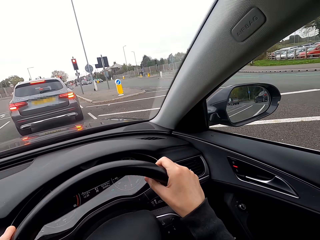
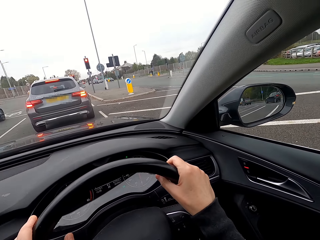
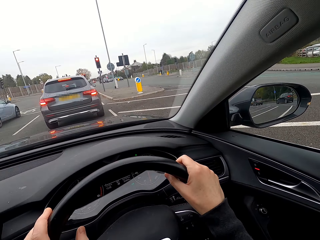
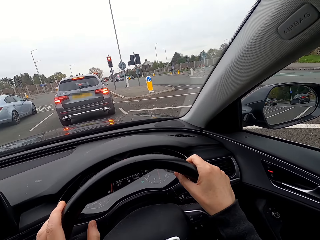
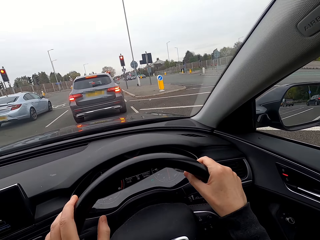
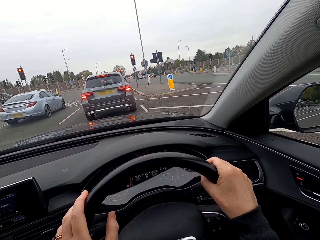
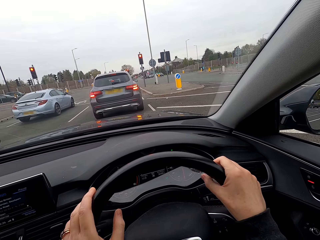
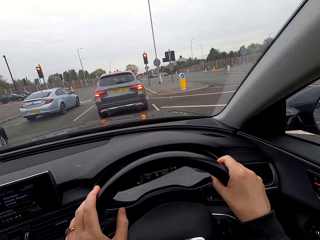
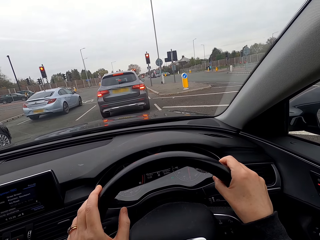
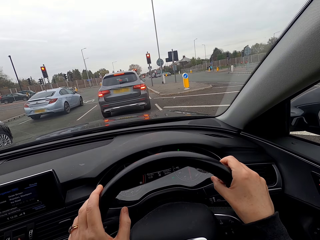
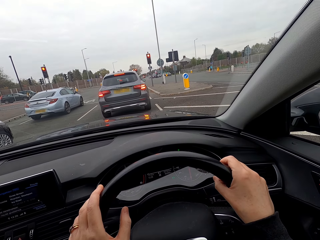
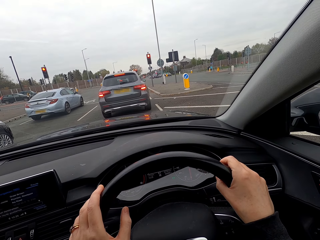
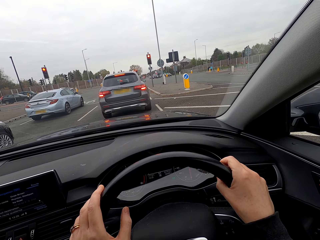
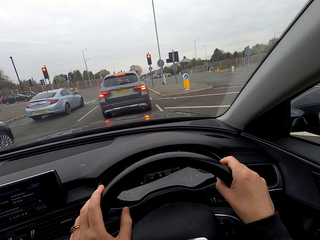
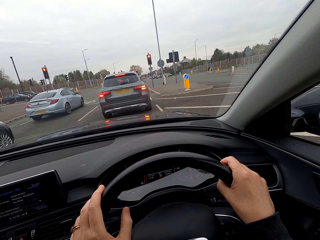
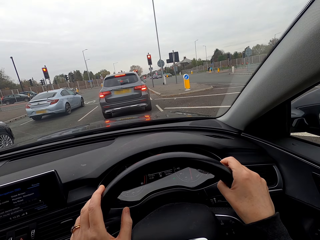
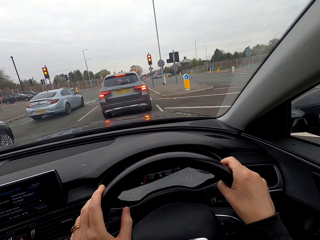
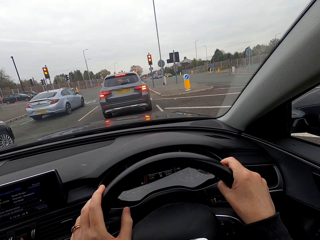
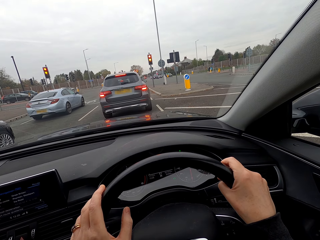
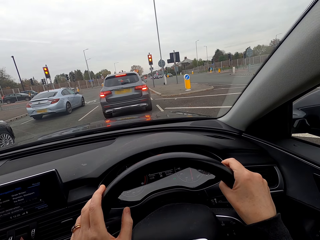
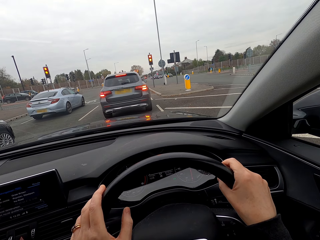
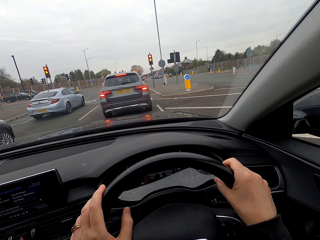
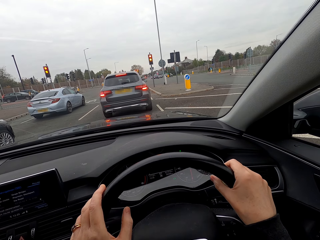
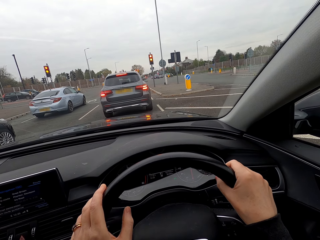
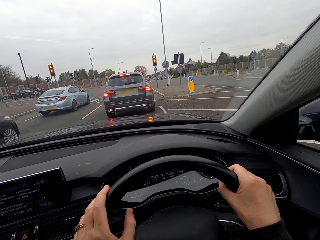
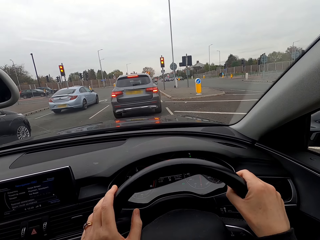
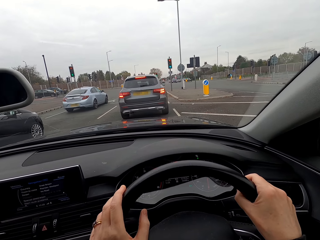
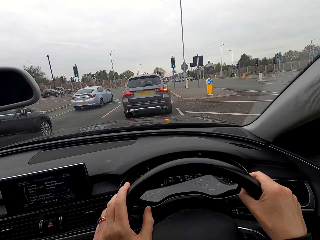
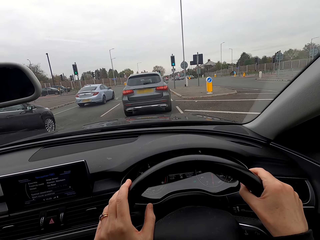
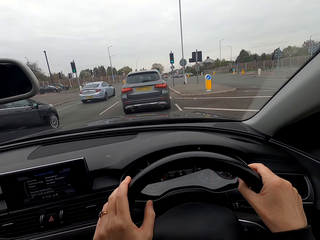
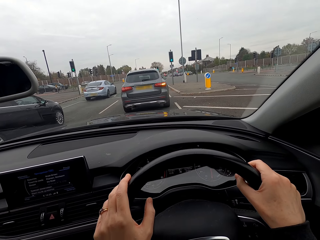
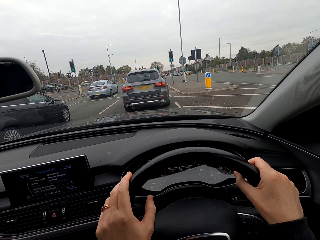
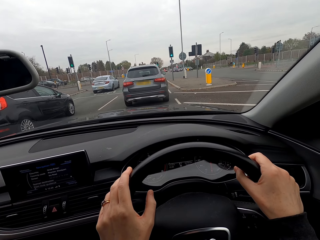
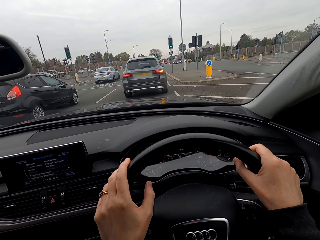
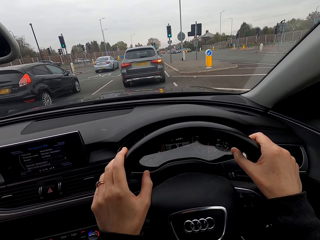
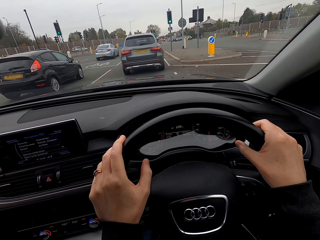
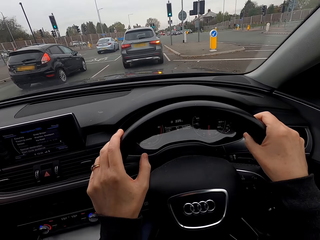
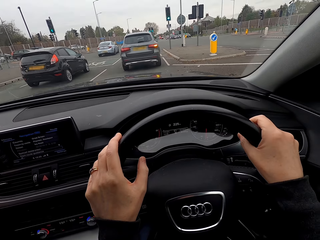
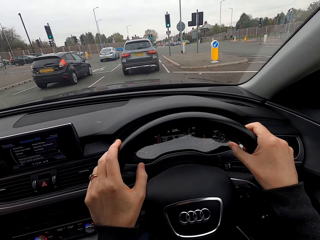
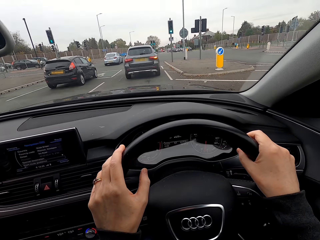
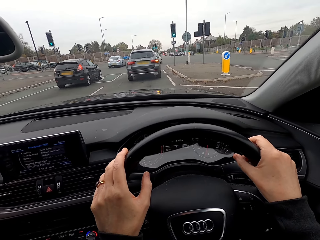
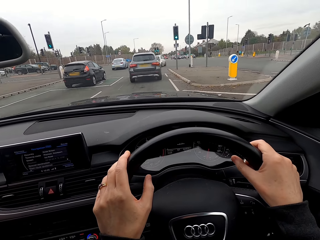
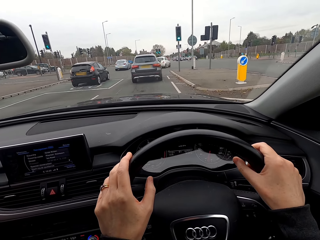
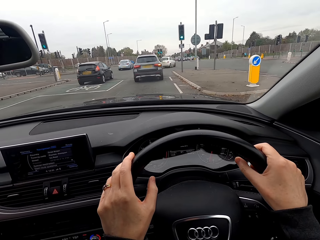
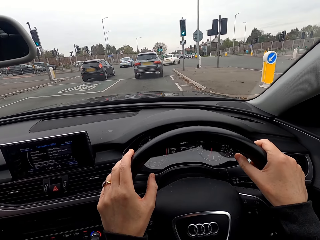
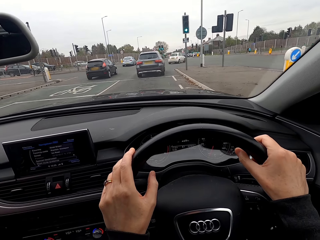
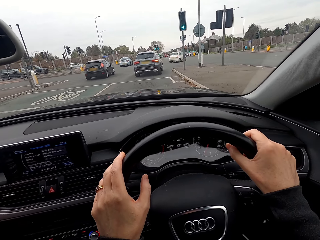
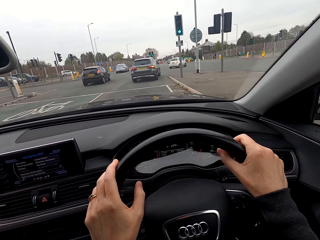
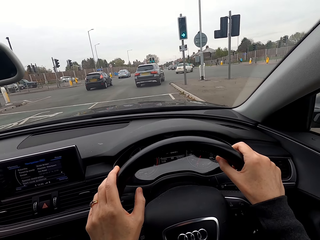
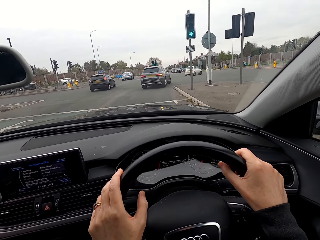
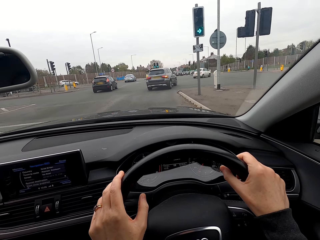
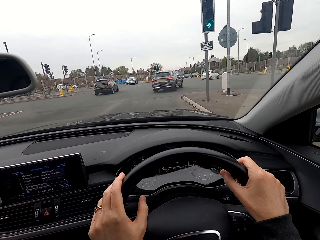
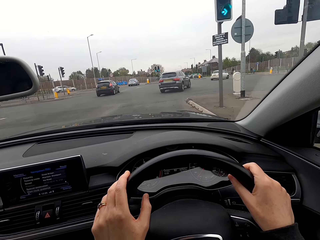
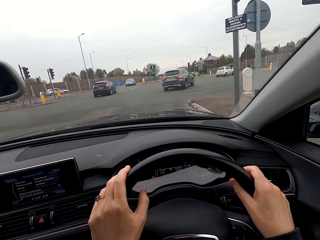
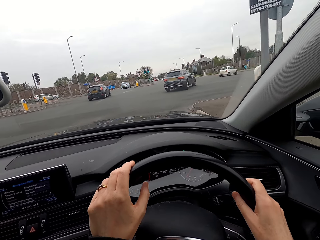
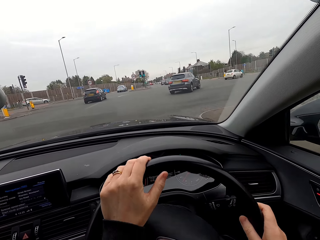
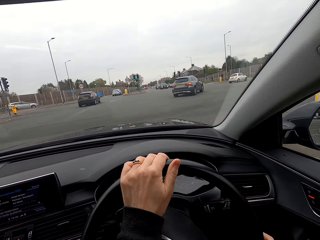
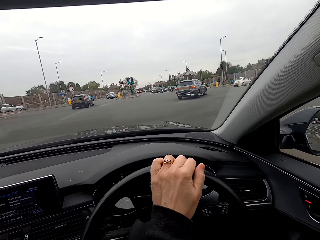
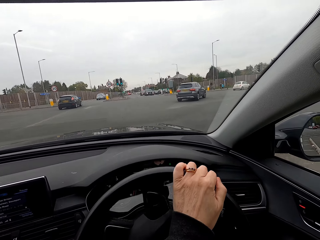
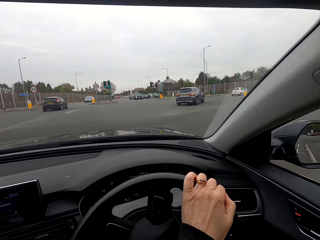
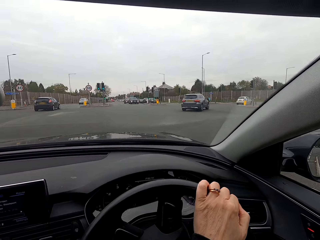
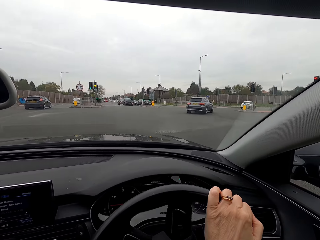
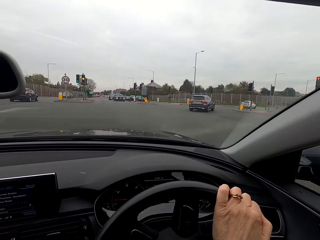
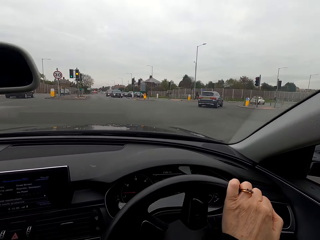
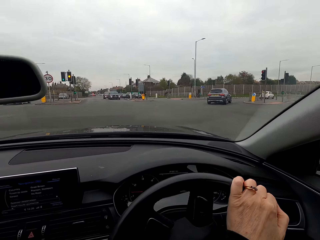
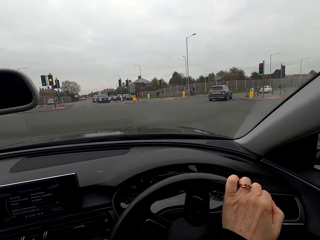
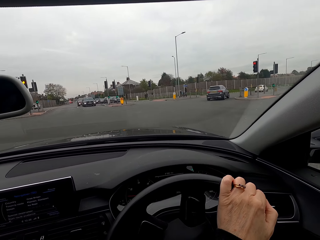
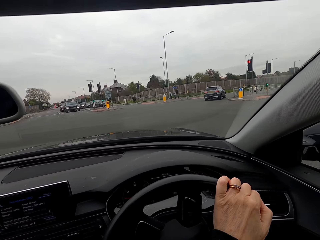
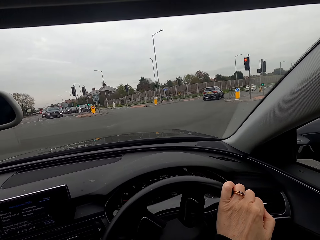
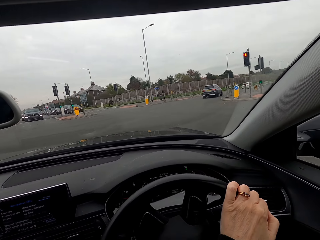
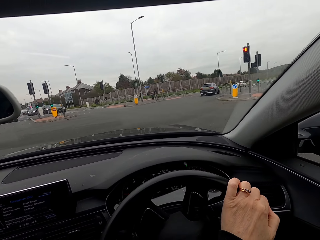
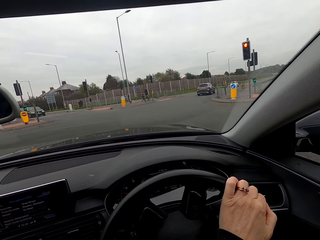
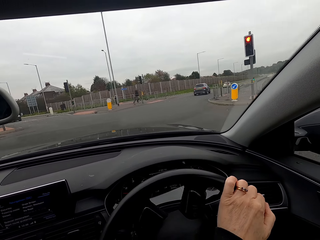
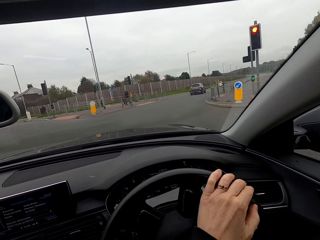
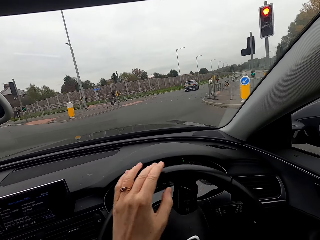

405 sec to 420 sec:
The camera wearer drives a car. They turn the steering wheel with both hands. They drive past a car. They drive past a car again.

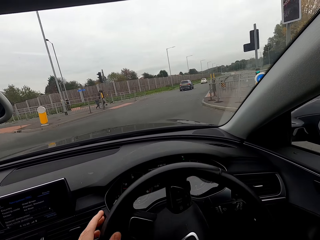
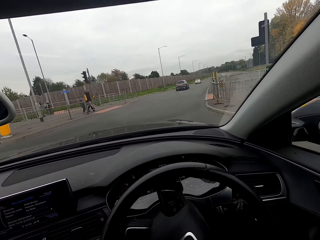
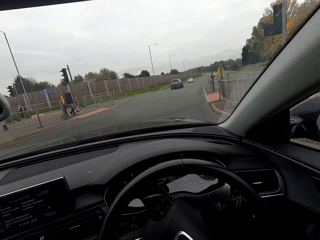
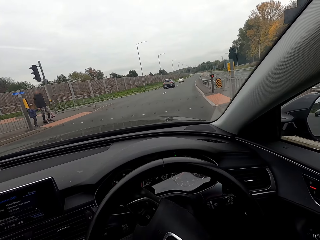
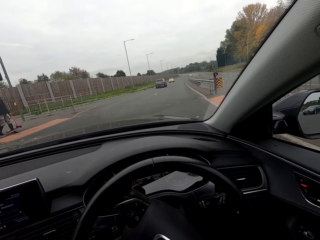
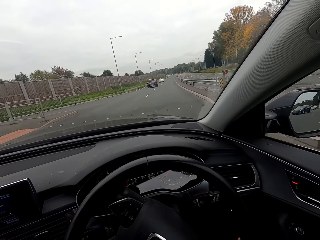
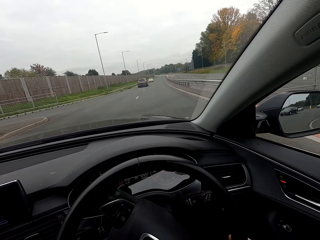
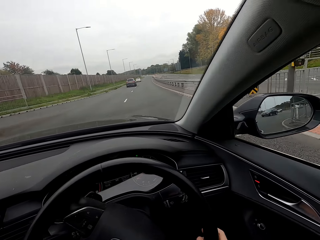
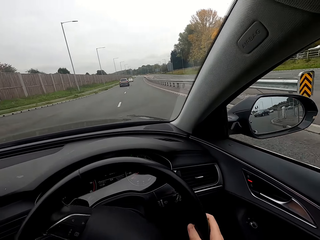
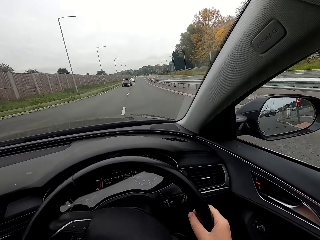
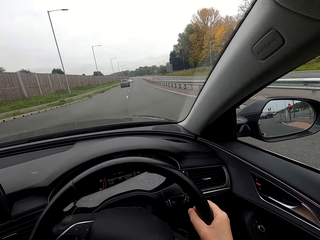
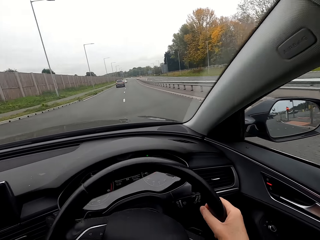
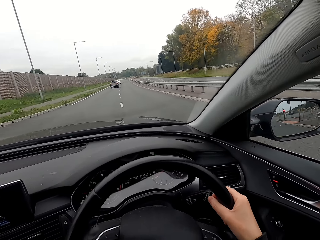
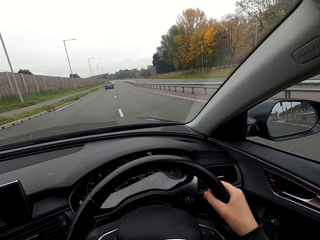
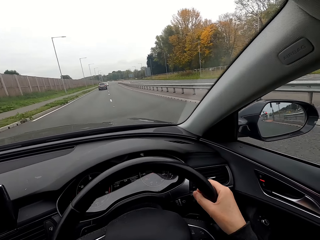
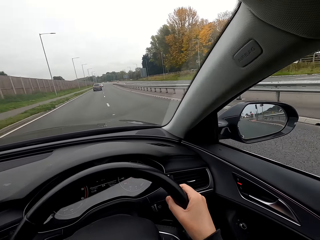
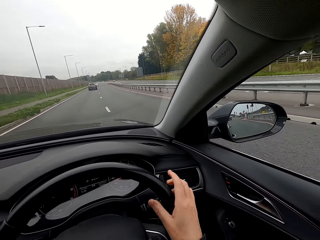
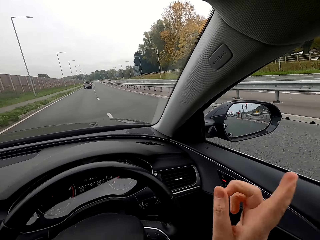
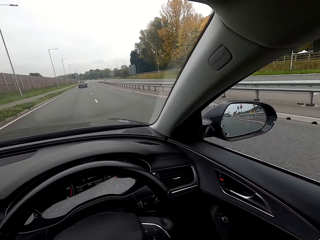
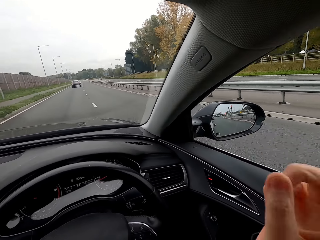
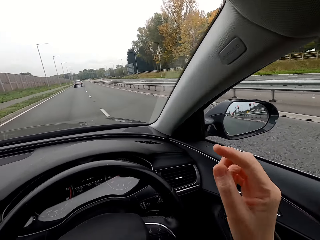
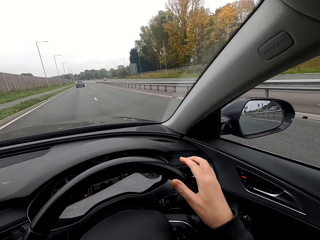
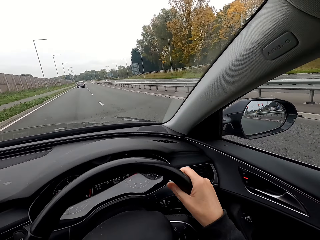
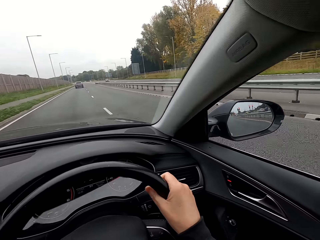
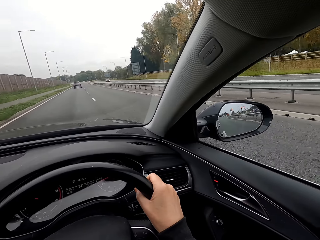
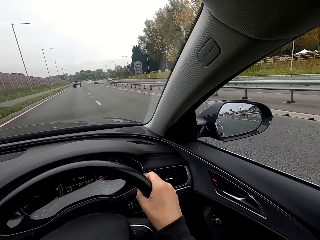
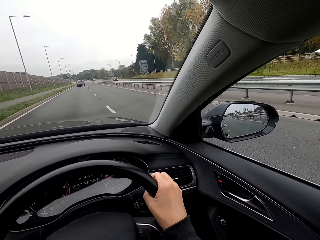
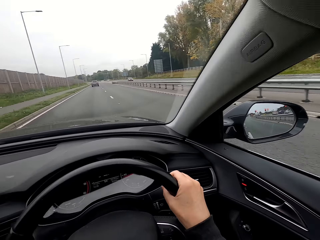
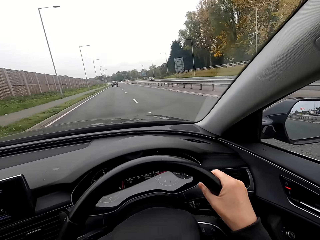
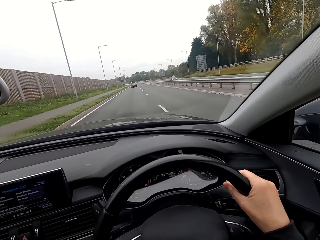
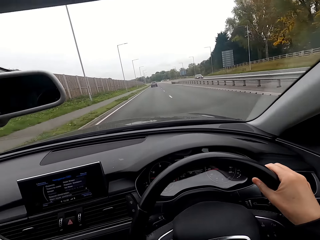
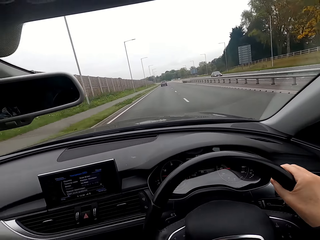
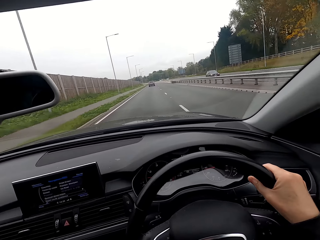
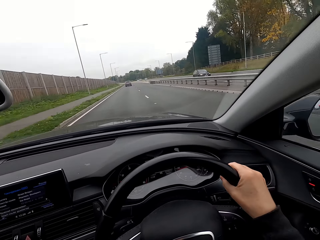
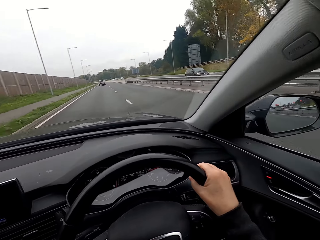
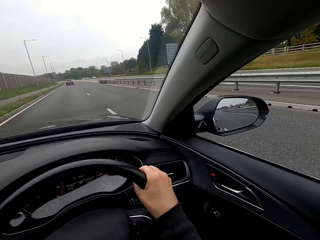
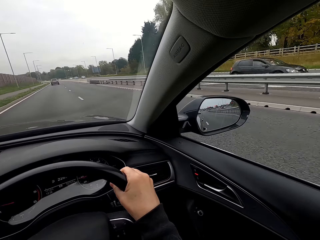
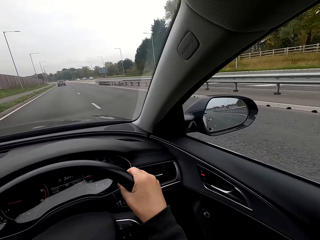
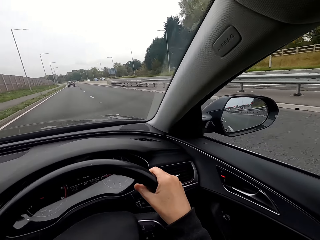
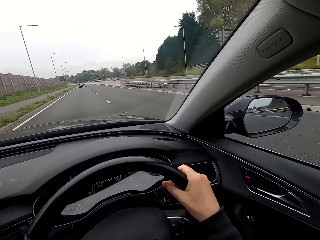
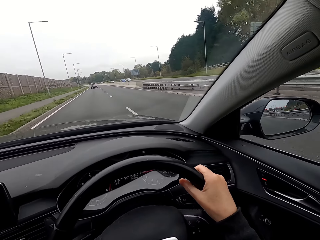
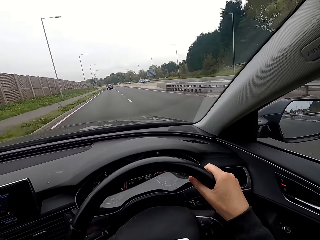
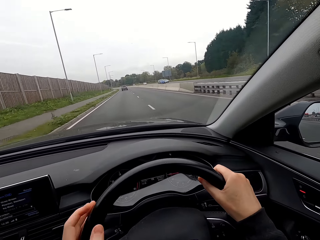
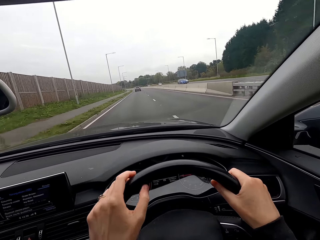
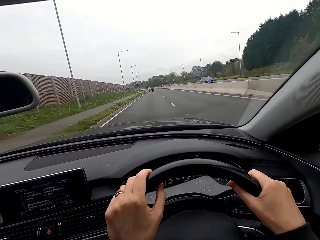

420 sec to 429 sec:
The camera wearer drives past a person and a boy. She removes her right hand from the steering wheel. She places her right hand on the steering wheel. She drives past a car.
